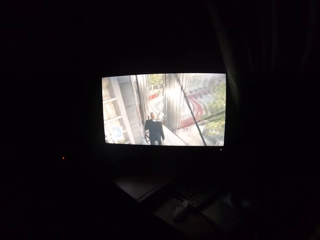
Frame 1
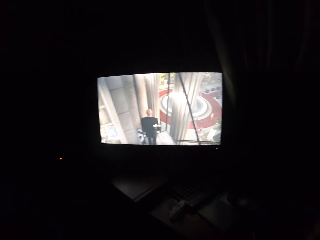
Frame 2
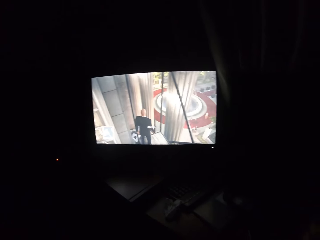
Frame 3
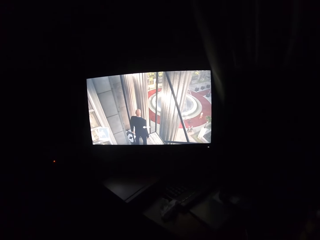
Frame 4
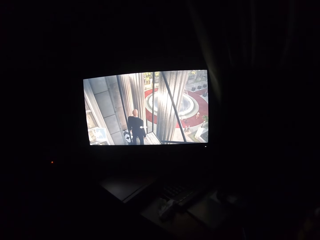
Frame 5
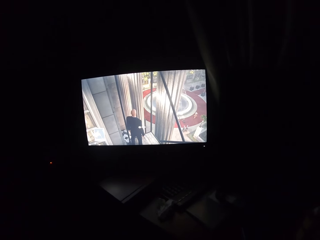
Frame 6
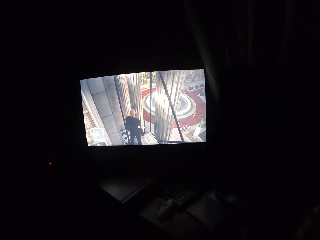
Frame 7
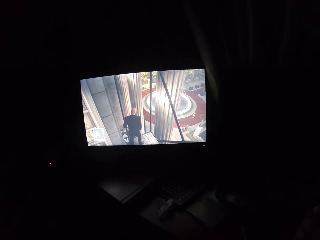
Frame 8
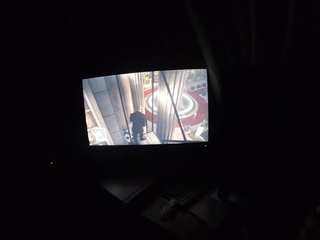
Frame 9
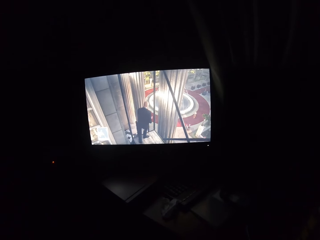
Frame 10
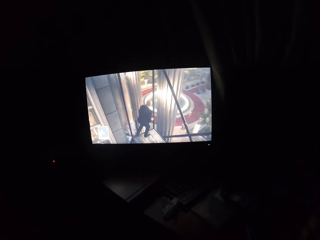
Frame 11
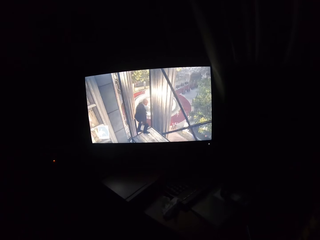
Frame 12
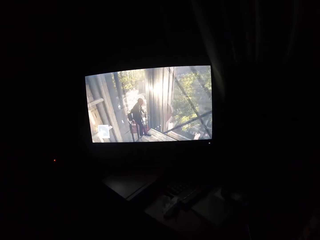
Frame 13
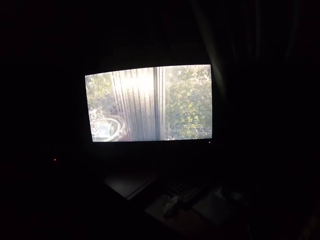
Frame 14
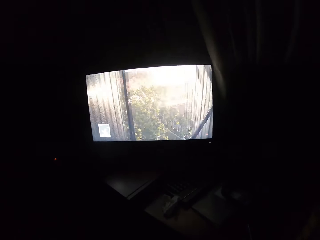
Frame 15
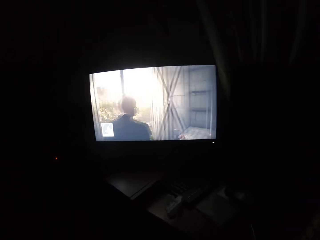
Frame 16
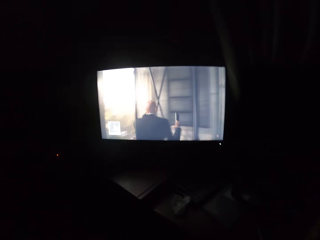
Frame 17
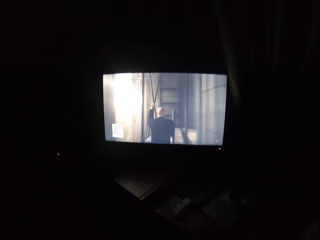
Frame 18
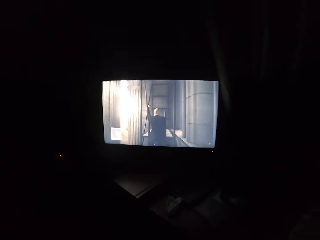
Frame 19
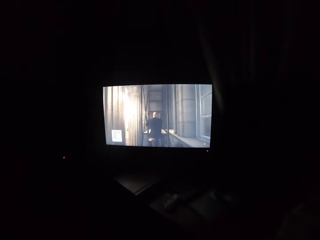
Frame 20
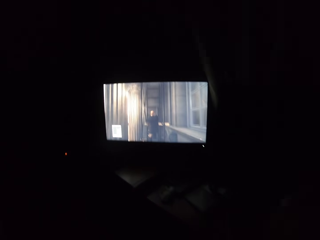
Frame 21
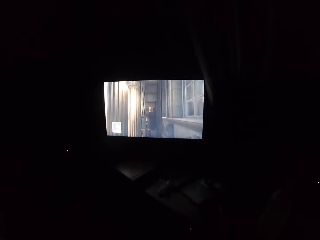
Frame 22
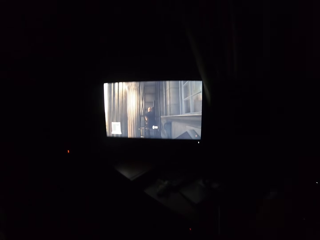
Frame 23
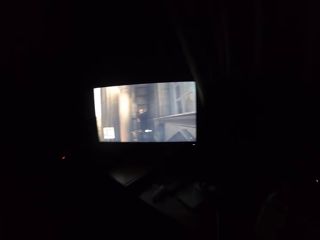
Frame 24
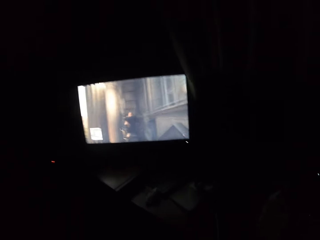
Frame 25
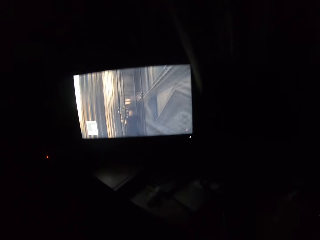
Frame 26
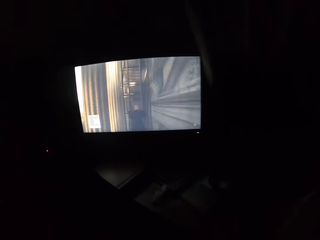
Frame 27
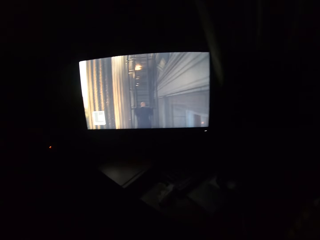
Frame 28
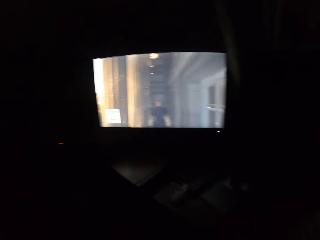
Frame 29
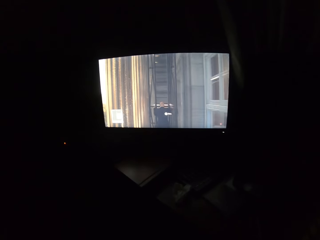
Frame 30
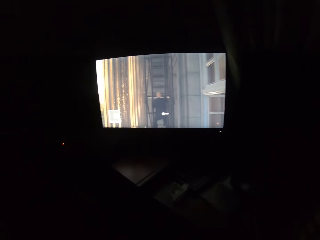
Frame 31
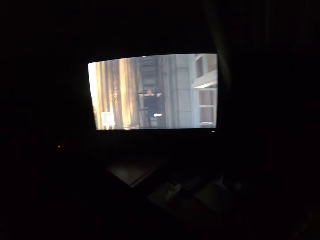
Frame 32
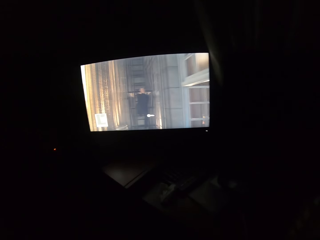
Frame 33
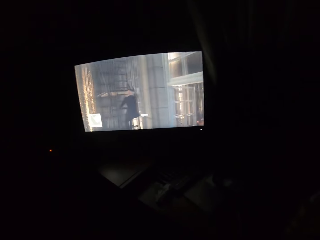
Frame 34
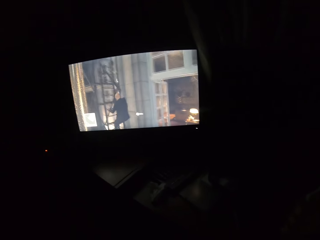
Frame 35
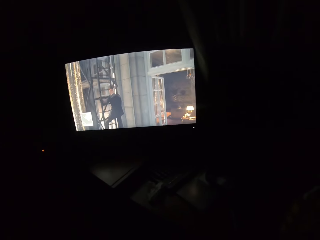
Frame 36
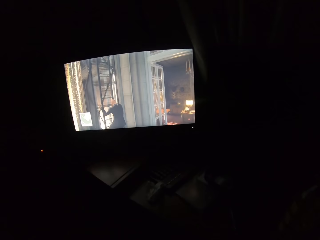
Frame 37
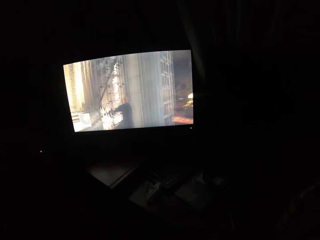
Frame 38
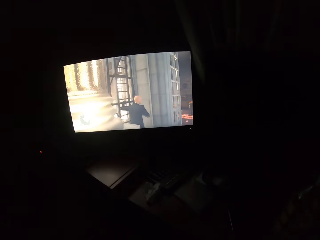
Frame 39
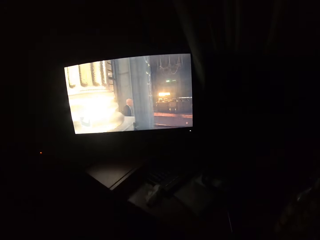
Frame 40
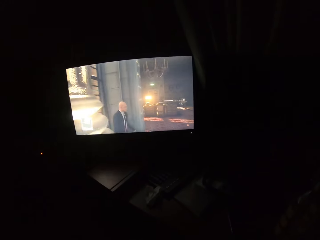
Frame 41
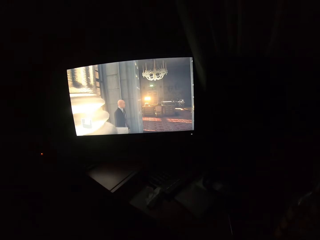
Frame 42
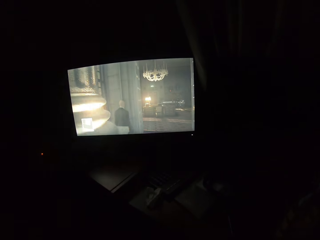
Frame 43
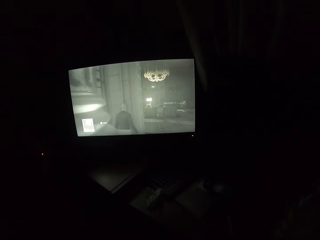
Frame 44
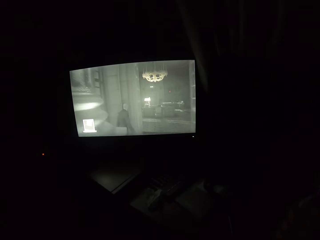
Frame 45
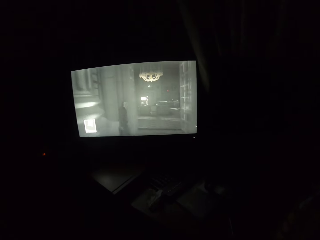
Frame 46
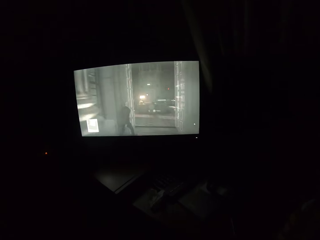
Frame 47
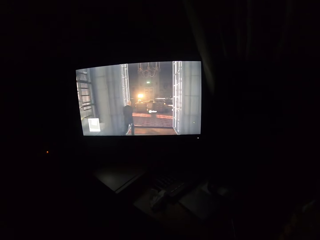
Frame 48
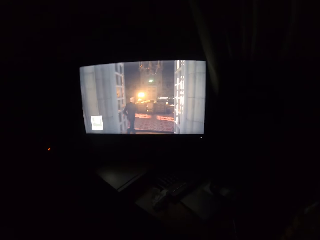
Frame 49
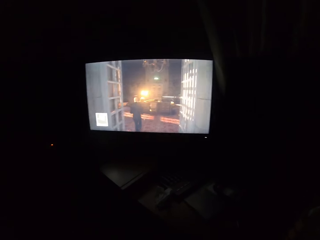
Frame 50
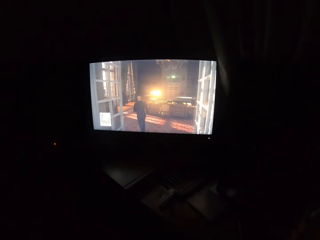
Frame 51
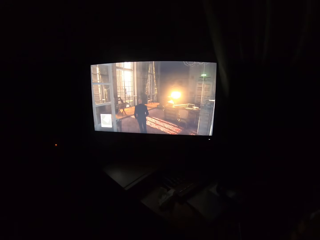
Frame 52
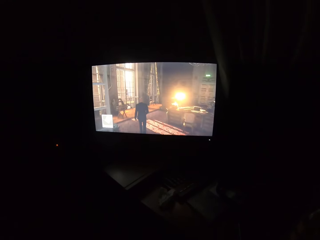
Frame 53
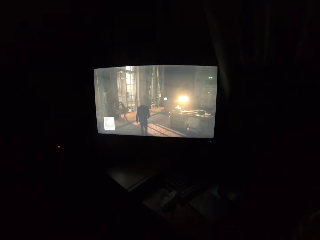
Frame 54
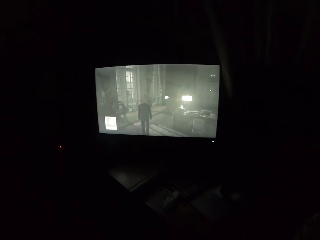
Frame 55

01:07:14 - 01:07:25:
The camera wearer turns to the side. They play a video game on the television. They turn to the side. They play the video game on the television.

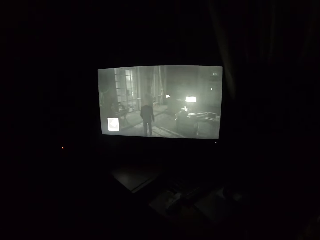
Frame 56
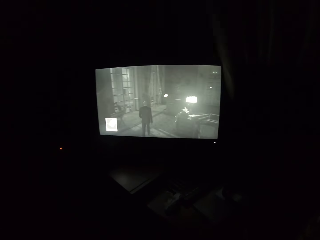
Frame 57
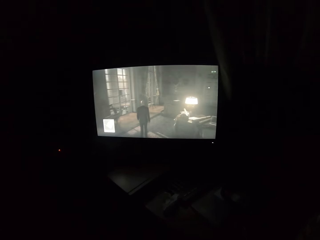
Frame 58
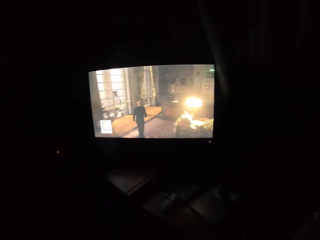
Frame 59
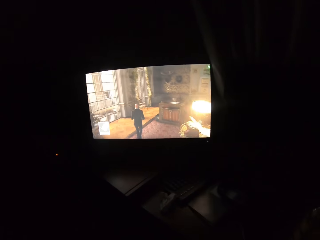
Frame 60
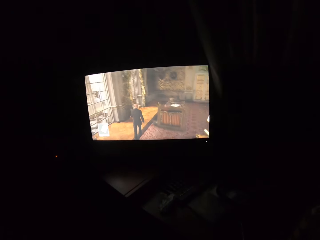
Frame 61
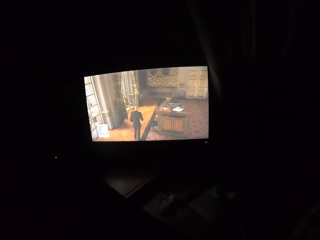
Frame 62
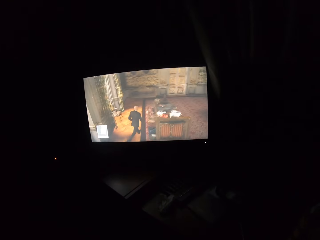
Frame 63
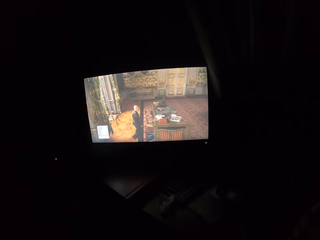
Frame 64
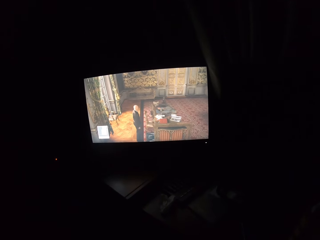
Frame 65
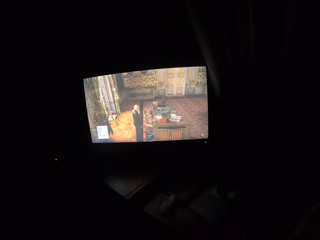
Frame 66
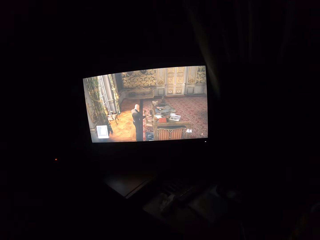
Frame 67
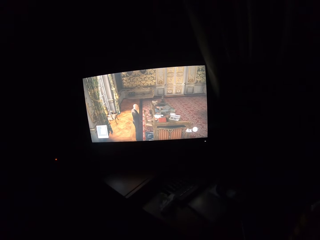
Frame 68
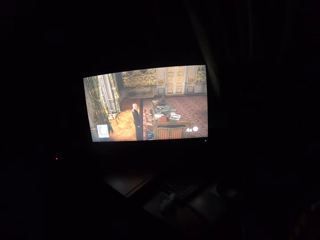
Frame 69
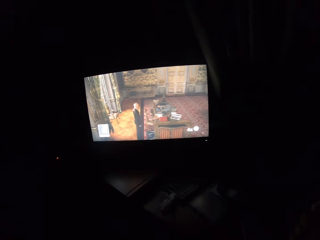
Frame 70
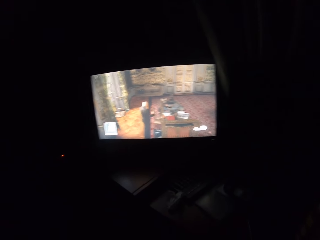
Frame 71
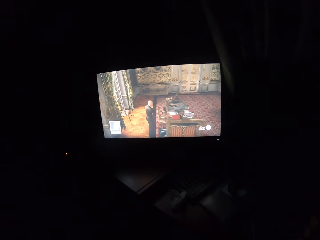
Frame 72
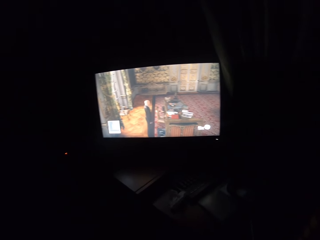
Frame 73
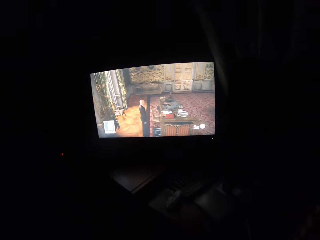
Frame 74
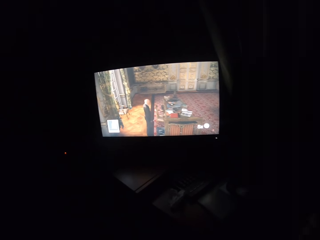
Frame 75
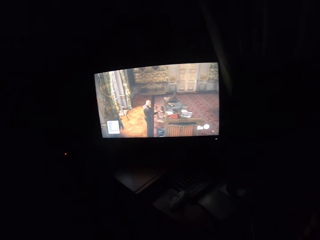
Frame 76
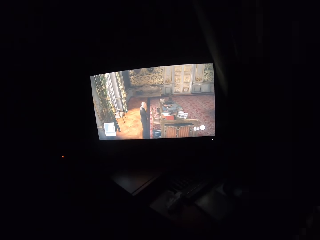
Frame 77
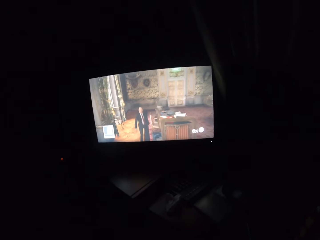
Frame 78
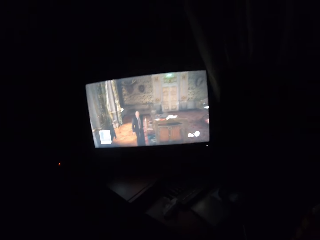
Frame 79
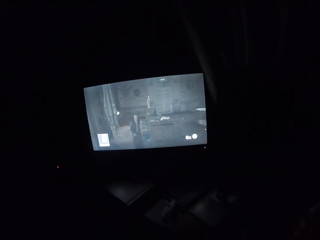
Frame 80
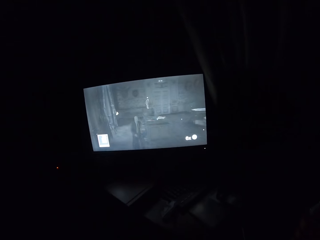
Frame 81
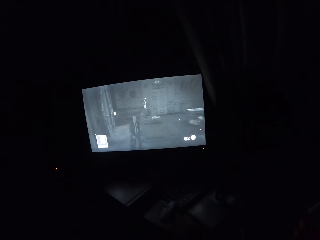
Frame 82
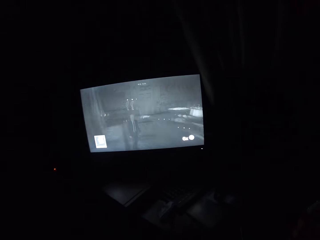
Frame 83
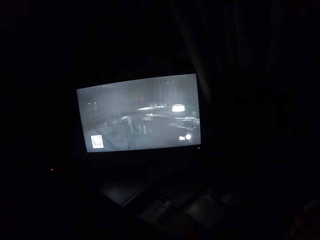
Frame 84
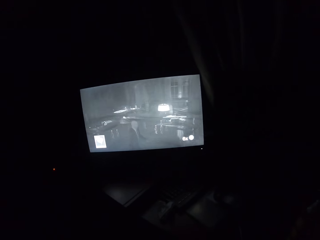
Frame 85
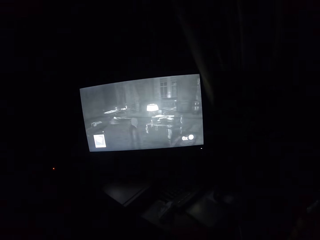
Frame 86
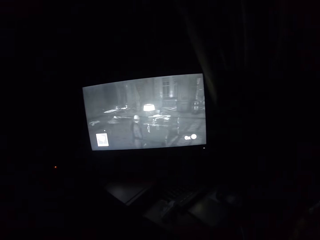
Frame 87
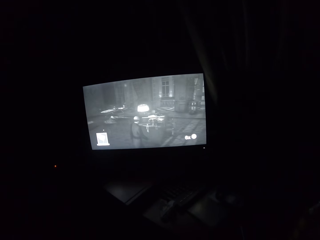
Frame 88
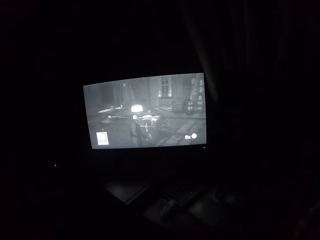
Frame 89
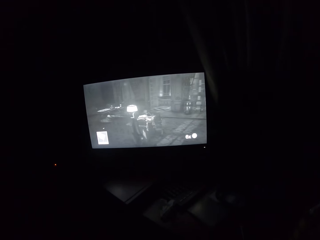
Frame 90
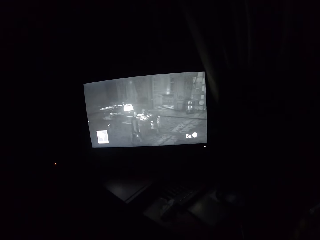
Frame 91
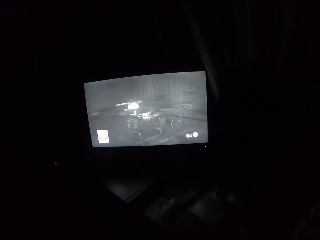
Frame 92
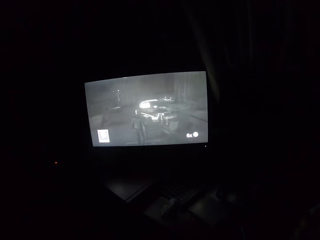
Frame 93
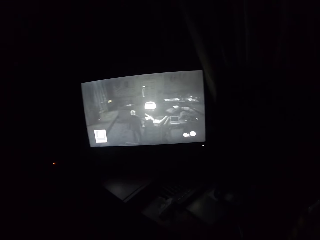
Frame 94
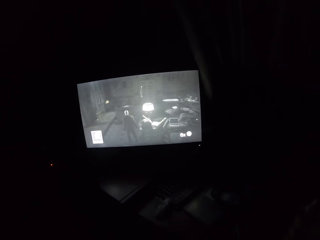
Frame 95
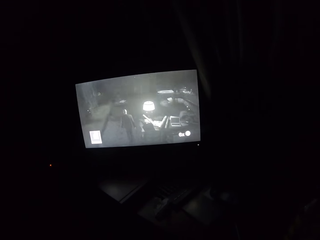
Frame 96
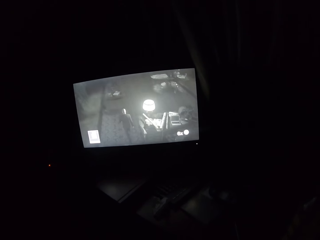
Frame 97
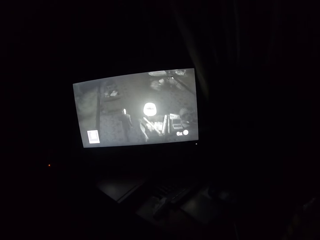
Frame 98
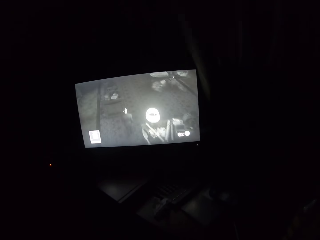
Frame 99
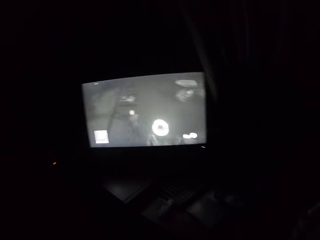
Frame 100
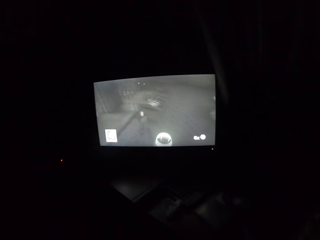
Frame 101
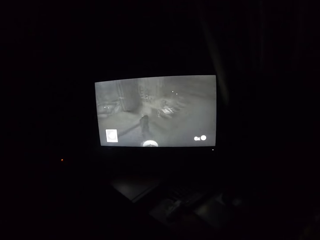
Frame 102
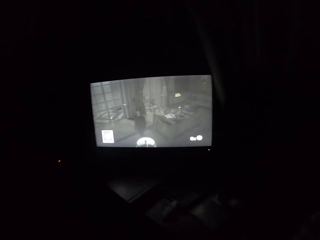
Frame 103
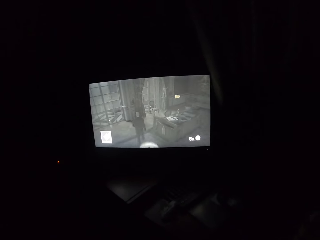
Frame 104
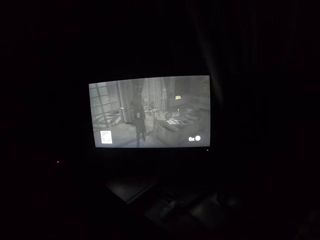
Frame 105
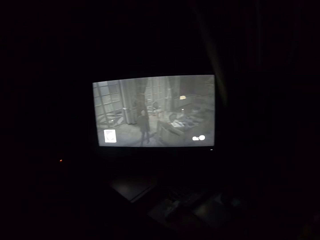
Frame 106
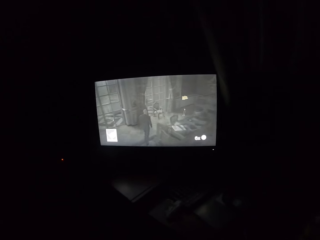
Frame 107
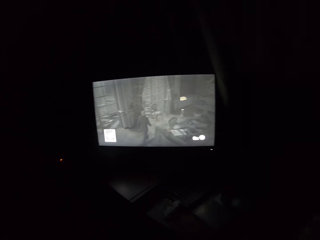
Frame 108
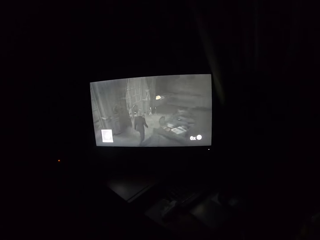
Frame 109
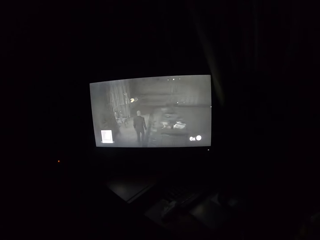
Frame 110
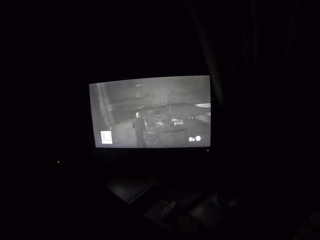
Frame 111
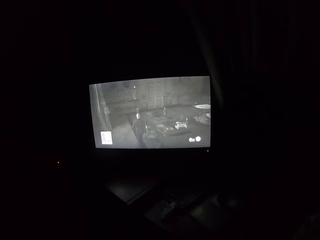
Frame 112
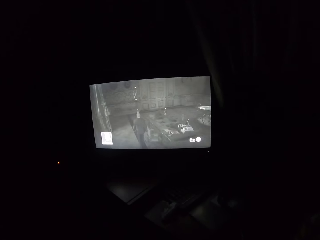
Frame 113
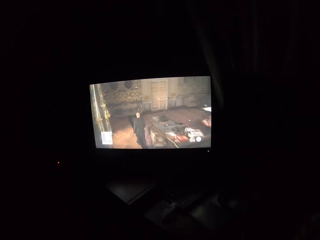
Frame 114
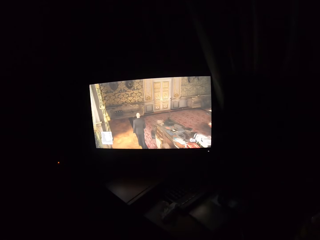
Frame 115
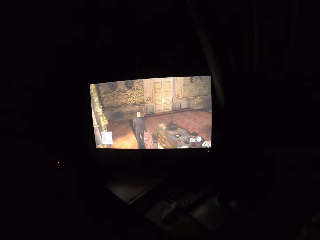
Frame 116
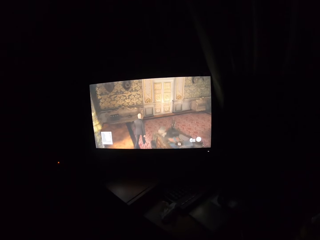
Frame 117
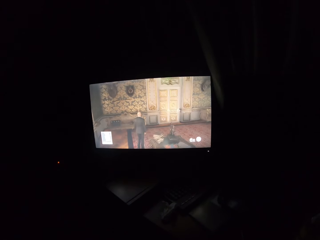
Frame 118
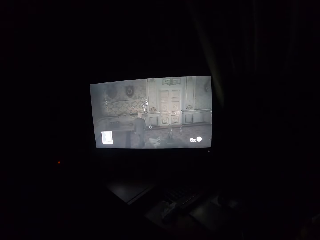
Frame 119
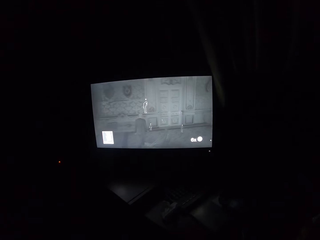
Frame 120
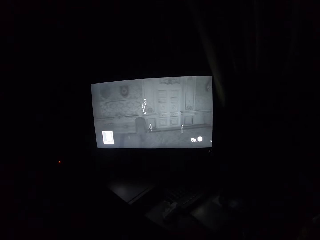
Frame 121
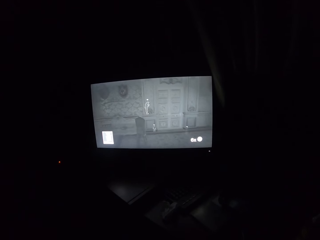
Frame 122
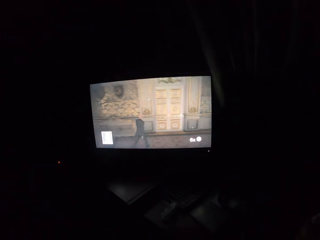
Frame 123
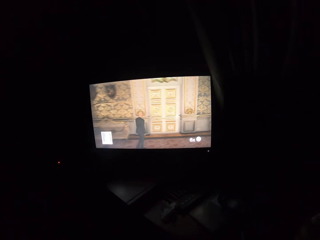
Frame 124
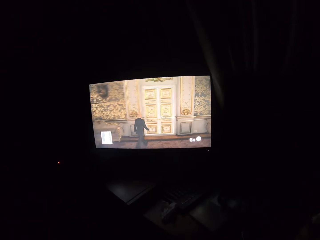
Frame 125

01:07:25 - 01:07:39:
The camera wearer turns to the side. They play a video game on the television. They turn to the side. They play the video game on the television.
